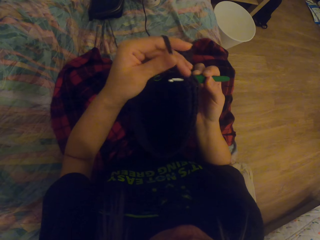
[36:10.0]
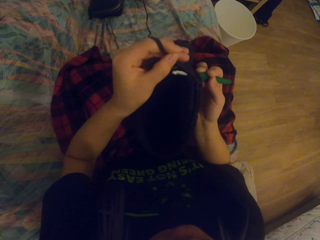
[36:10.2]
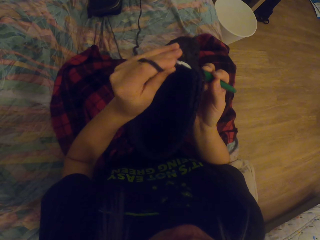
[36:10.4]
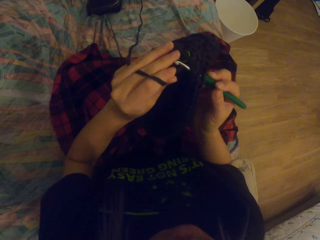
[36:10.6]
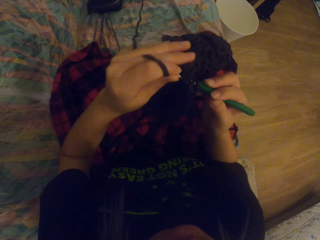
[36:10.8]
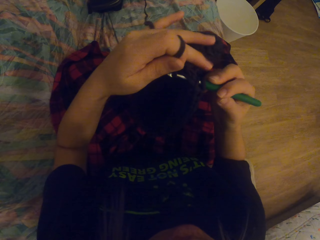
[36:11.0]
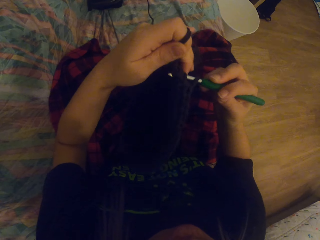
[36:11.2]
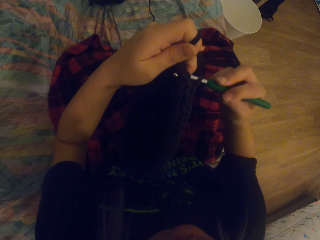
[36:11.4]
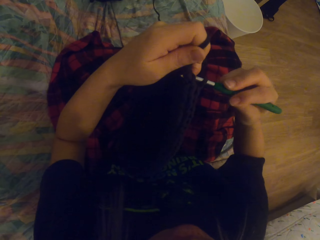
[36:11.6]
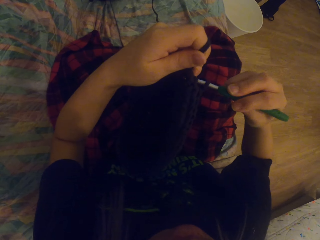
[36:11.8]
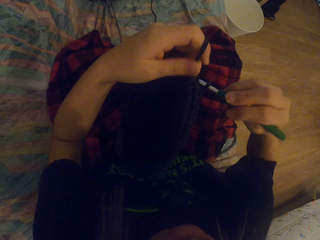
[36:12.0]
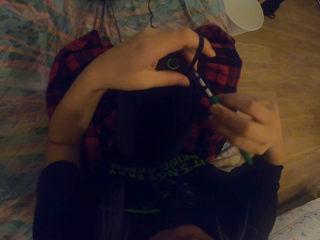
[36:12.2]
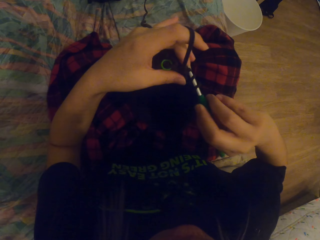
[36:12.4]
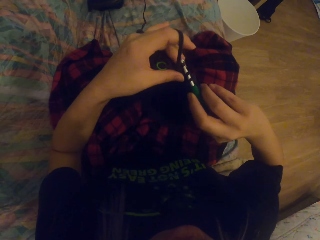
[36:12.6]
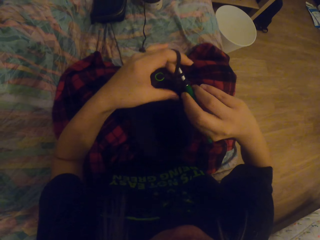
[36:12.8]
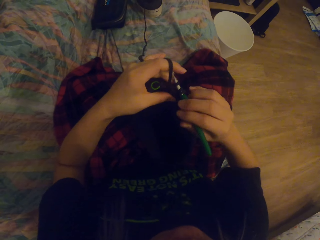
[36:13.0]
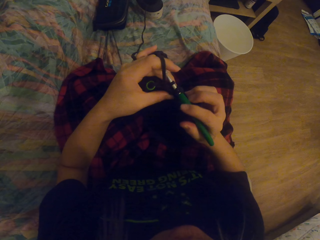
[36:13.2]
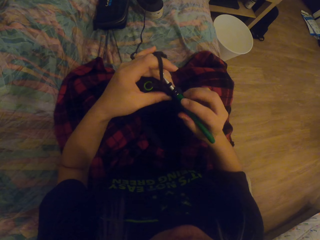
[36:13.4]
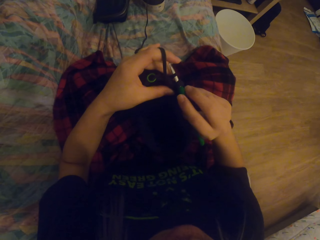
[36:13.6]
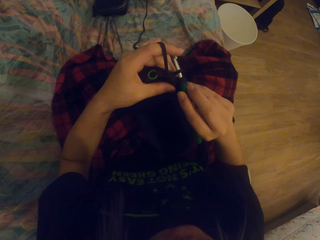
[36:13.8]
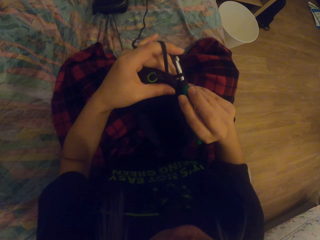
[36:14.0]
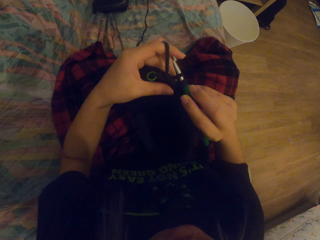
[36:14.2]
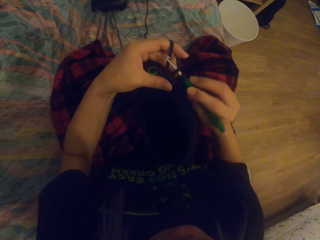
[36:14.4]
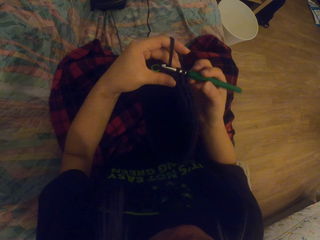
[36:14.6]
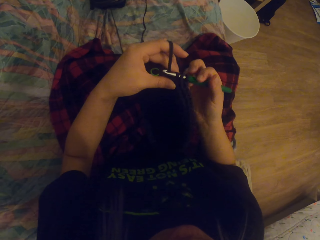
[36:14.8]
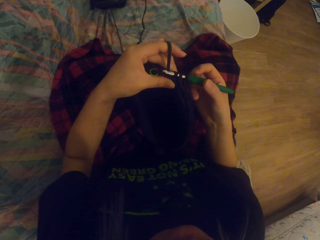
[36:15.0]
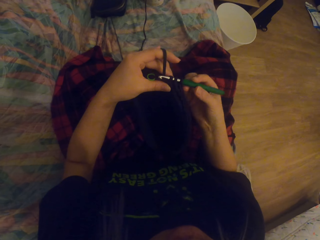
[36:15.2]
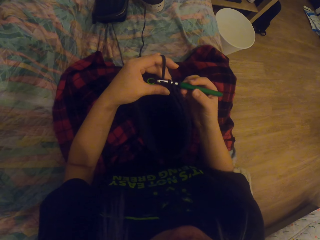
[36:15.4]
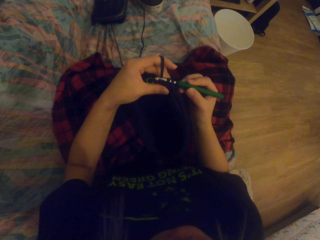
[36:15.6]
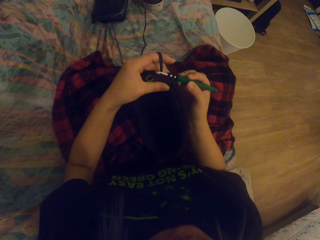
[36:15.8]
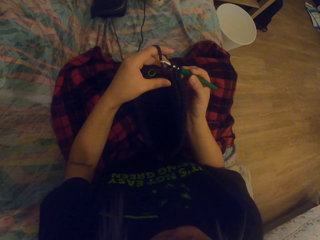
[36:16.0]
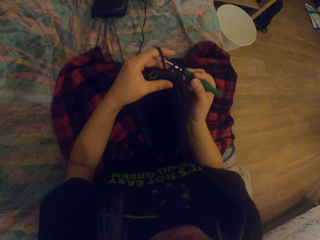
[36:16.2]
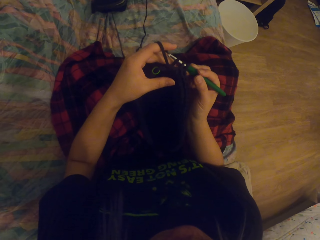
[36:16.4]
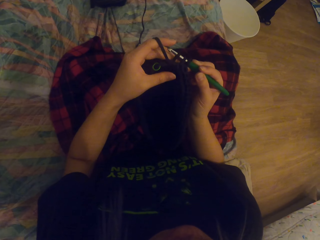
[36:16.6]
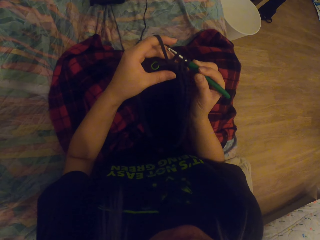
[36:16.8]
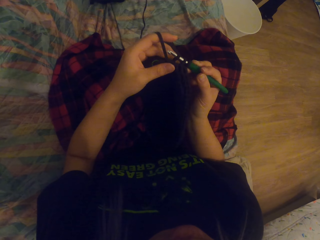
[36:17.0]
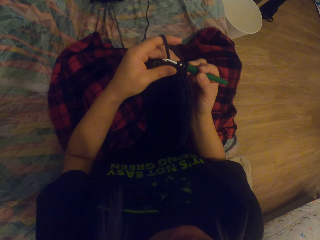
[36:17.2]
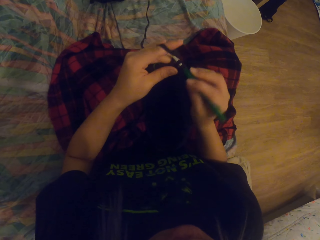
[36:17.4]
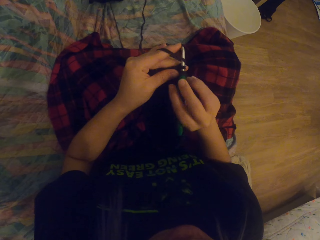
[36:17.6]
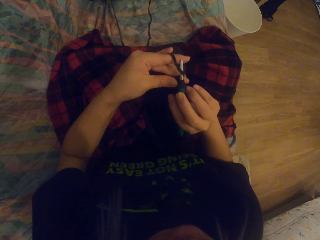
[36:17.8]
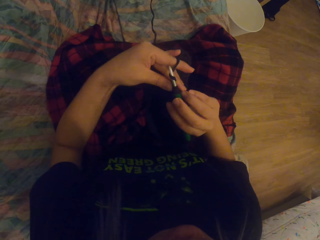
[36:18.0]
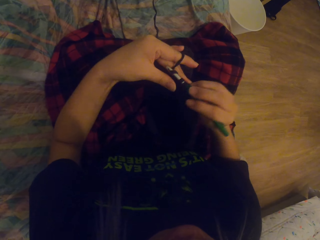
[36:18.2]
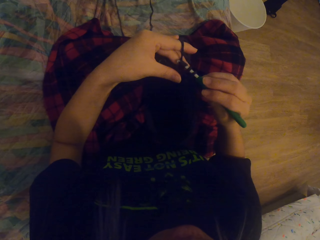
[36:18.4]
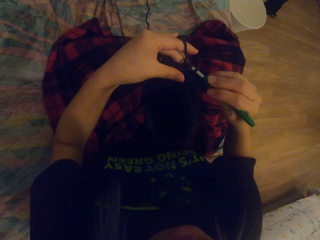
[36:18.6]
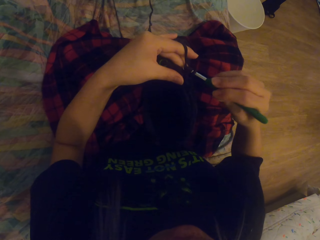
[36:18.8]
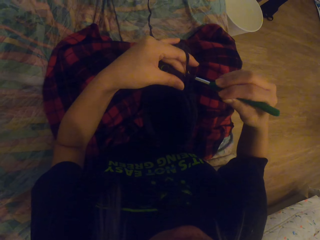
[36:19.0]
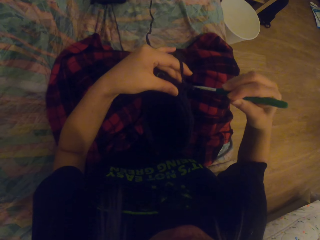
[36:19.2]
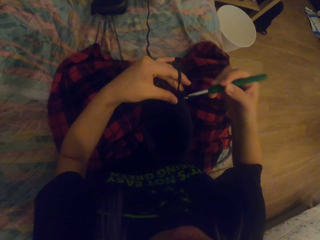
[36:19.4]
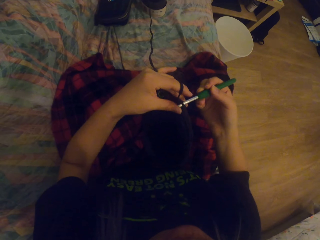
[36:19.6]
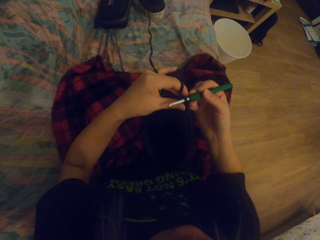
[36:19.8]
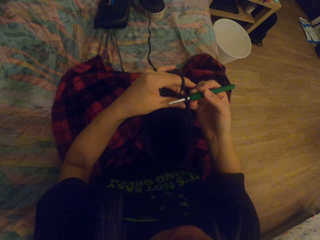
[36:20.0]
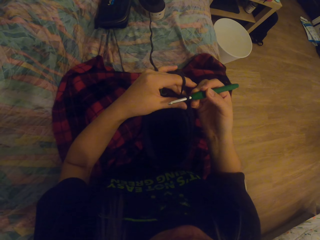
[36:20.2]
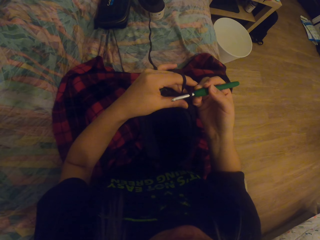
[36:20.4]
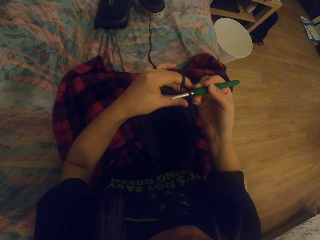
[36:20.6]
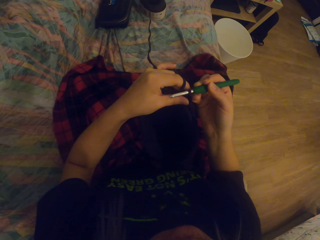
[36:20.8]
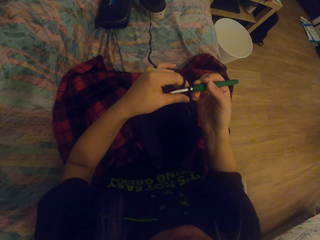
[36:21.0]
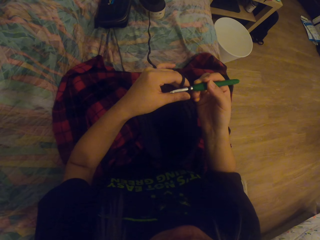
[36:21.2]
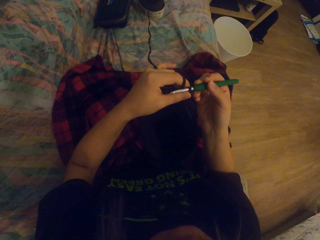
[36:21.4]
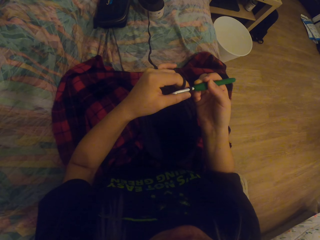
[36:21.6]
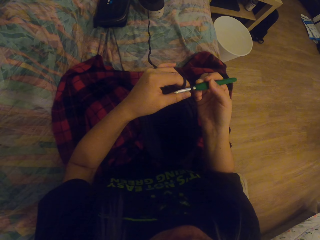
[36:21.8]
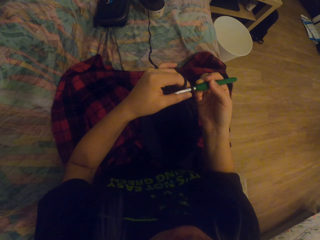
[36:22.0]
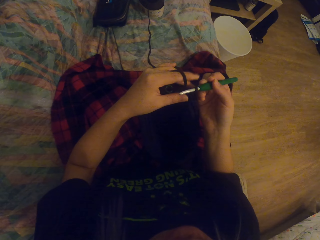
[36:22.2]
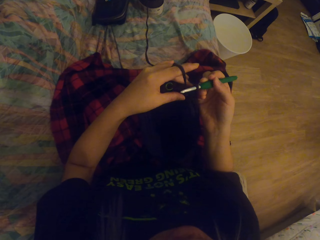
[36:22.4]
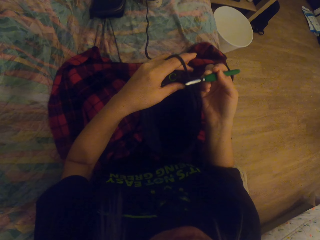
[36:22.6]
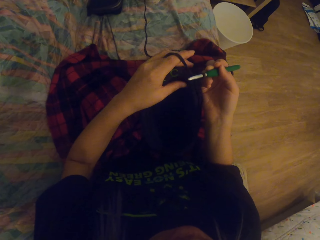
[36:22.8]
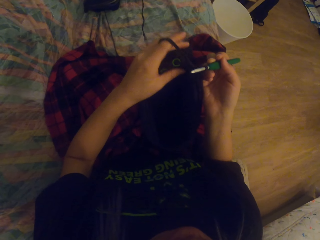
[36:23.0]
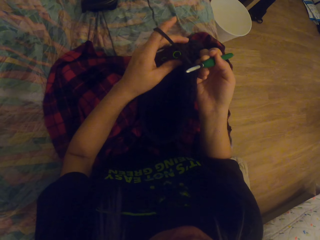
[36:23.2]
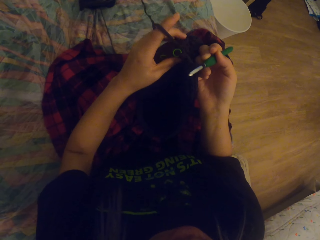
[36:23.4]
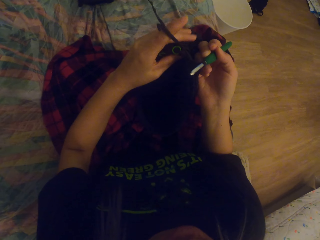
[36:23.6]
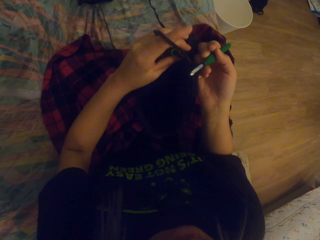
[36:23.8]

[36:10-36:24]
The camera wearer folds a string on the crochet hook. They crochet the yarn out with the crochet hook. They crochet the thread in. They crochet the thread out. They lift up the thread.

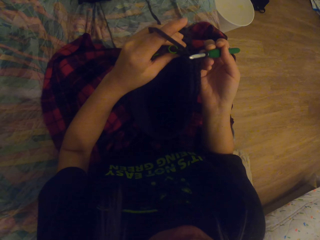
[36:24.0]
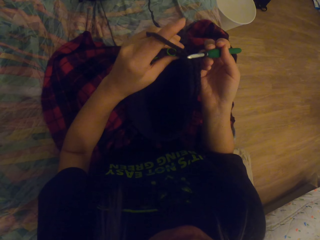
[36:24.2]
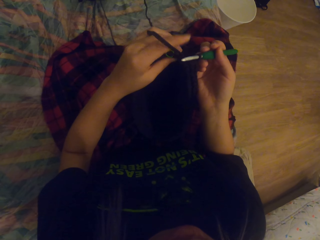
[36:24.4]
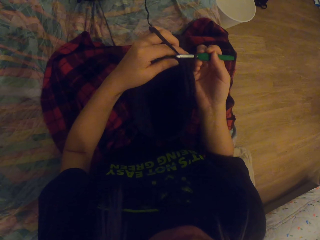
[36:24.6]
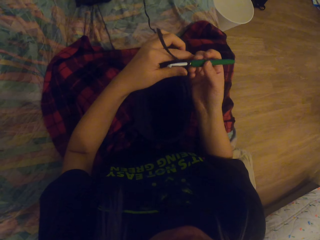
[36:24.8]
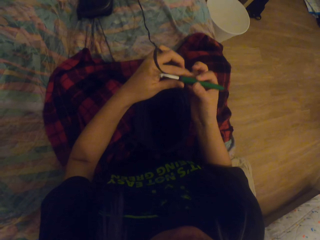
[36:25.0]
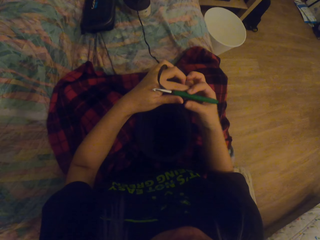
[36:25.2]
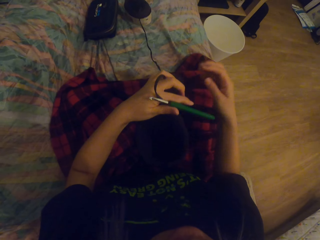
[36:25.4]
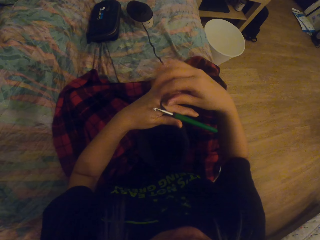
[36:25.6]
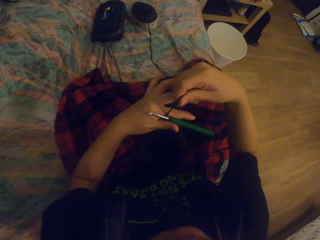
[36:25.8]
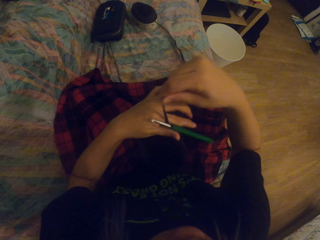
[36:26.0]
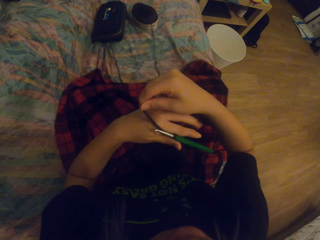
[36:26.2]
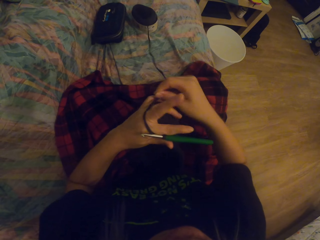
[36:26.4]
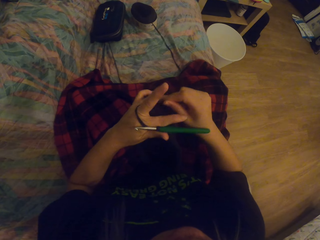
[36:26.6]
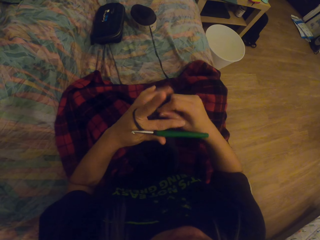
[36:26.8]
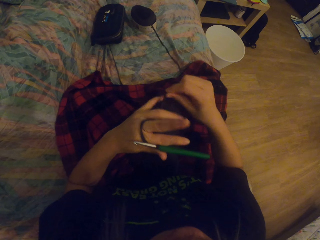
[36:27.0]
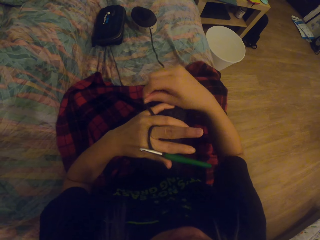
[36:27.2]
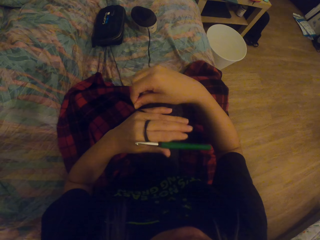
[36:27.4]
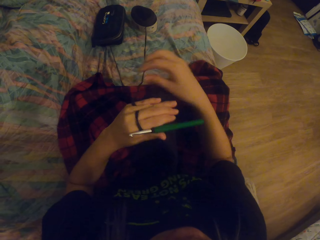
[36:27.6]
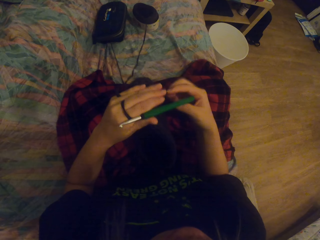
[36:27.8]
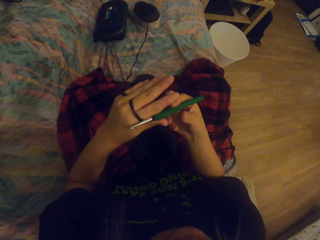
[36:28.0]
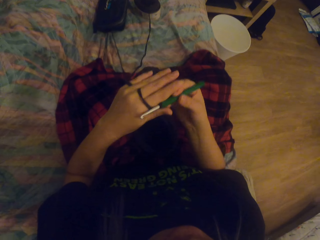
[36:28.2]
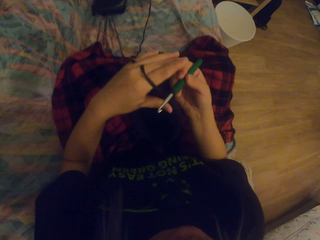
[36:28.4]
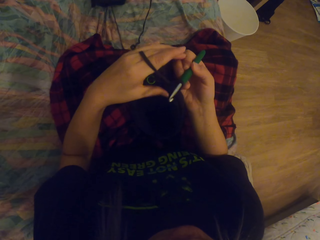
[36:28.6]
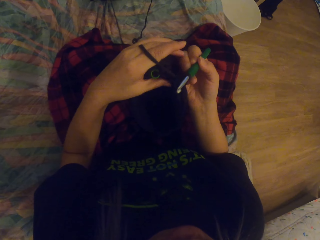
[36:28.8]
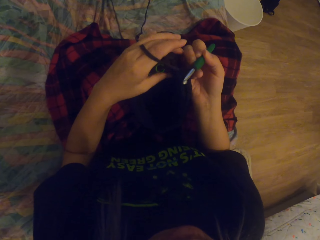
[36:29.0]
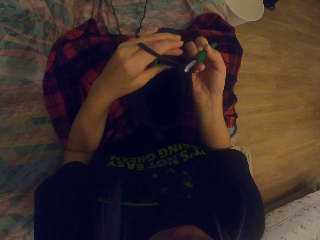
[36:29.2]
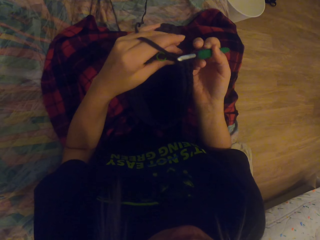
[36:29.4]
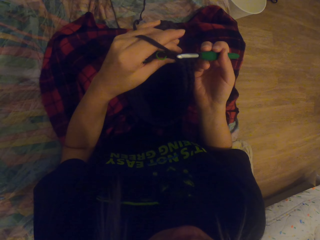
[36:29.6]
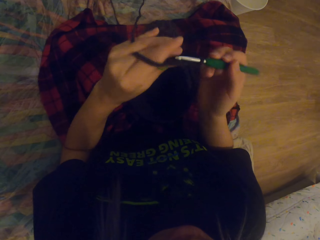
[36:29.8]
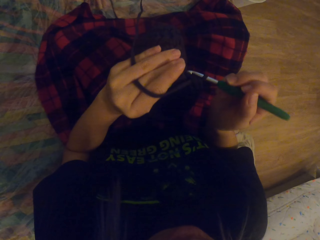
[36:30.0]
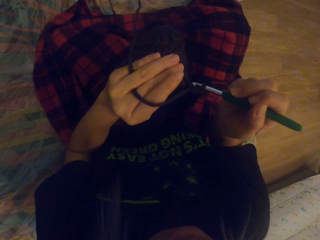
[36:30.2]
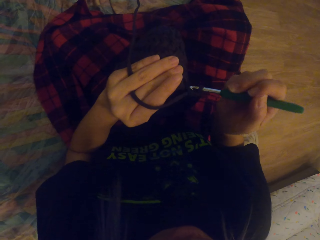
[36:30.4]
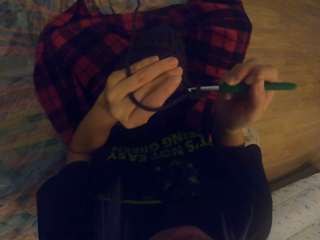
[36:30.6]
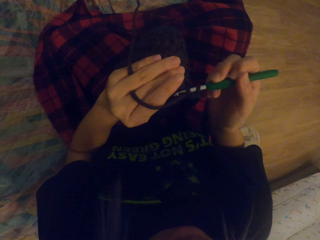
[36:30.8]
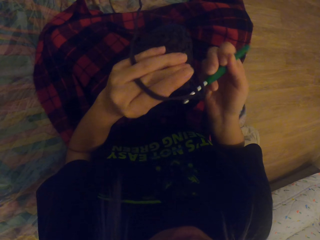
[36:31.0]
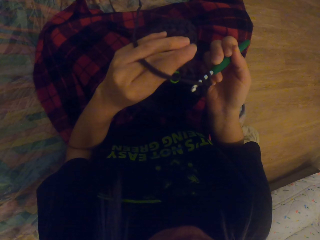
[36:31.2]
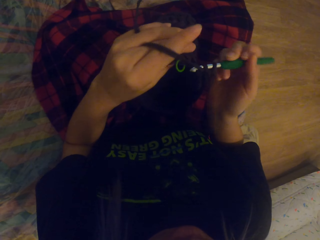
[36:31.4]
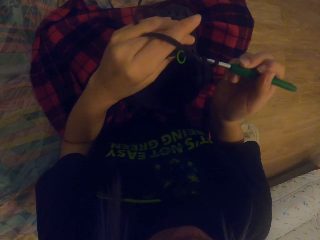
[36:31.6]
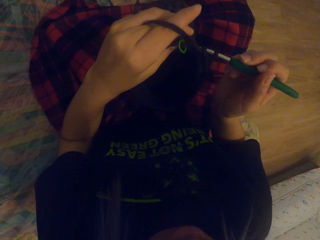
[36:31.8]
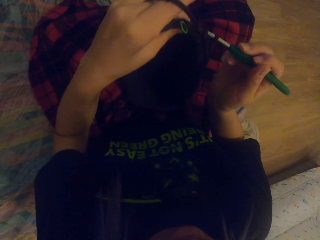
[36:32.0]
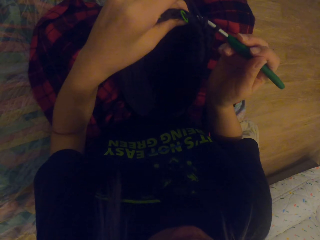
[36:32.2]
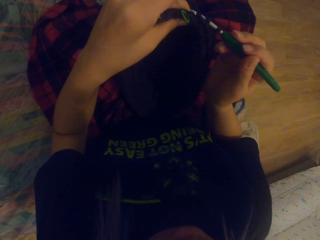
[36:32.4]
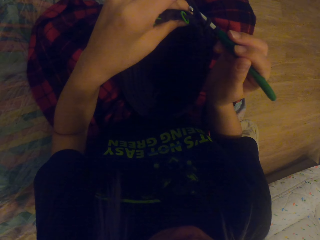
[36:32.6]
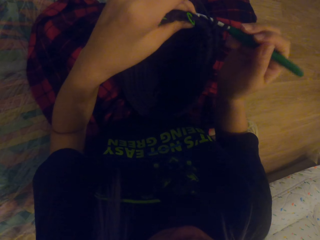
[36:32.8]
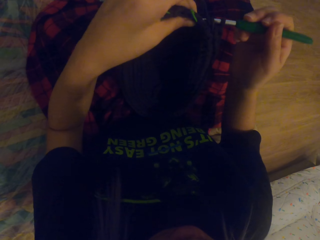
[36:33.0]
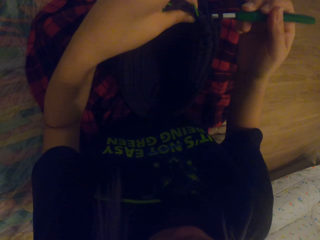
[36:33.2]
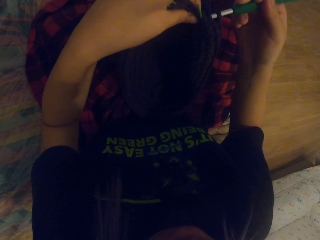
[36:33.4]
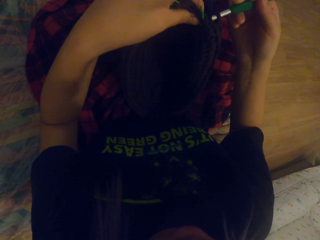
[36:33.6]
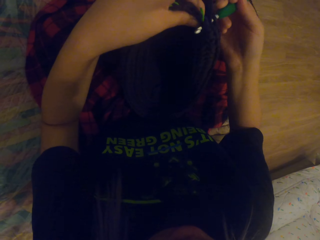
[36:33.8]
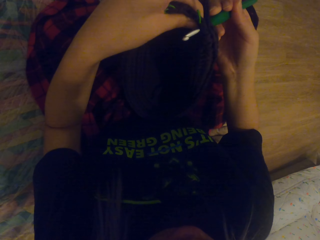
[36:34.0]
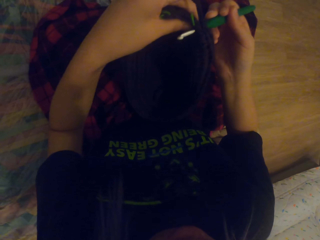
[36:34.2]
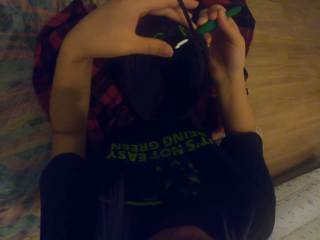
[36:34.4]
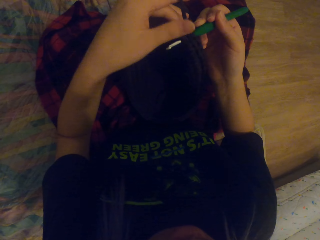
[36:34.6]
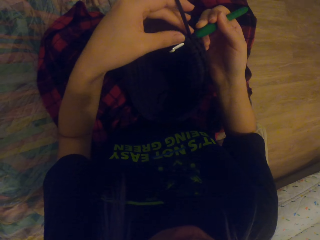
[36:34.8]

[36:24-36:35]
The camera wearer holds the crochet with the left hand. She folds a string around her fingers on the left hand. She holds the crochet hook. She picks up the crochet. She pulls up the thread. She crochets the yarn in with the crochet hook.
